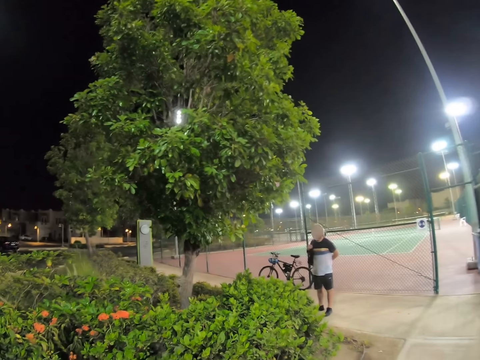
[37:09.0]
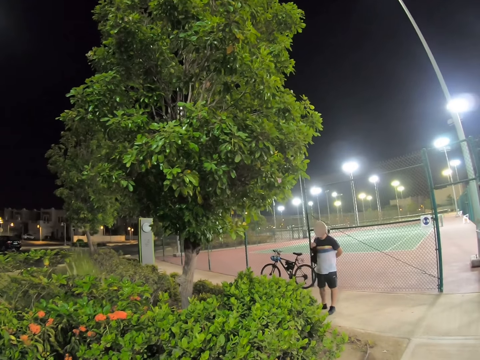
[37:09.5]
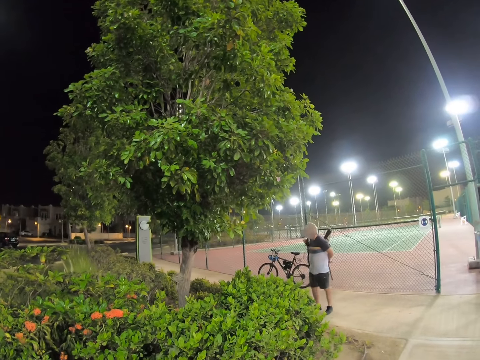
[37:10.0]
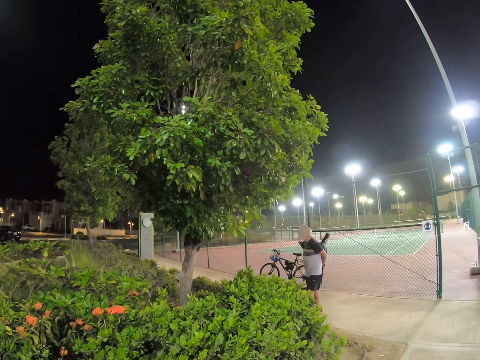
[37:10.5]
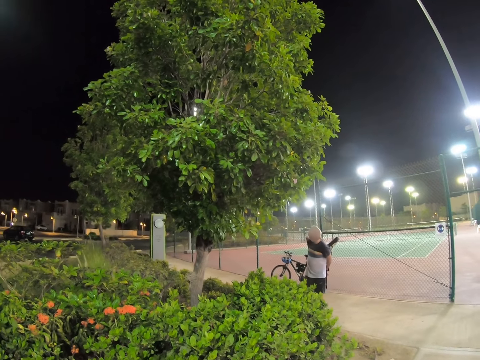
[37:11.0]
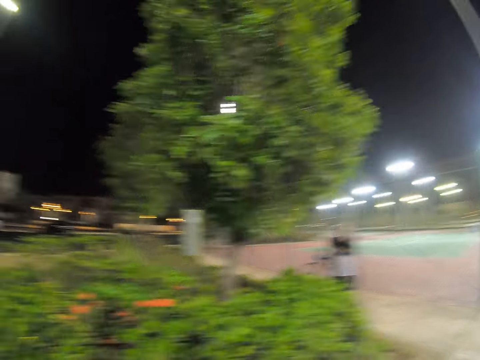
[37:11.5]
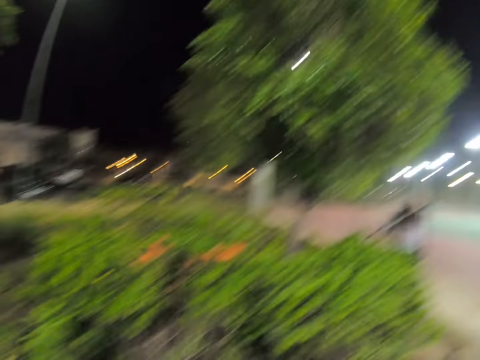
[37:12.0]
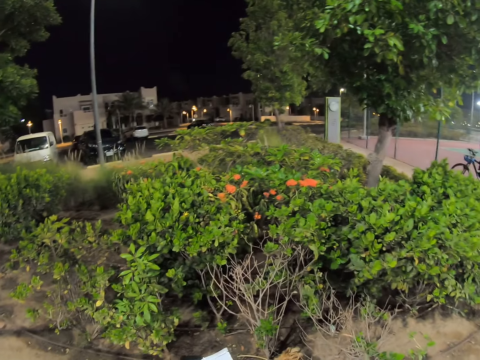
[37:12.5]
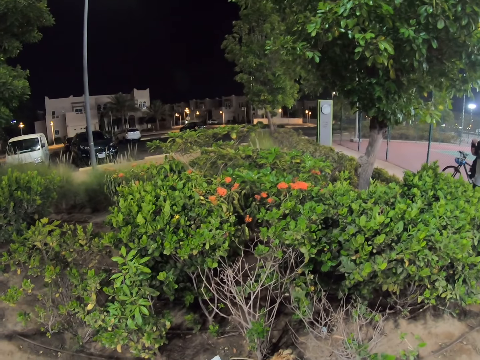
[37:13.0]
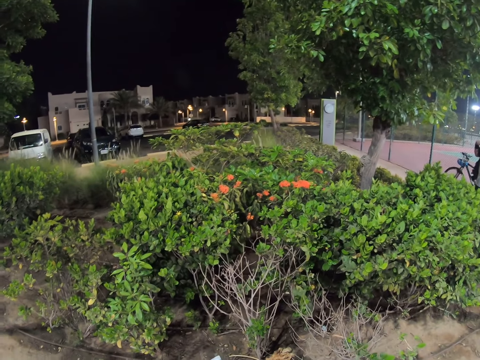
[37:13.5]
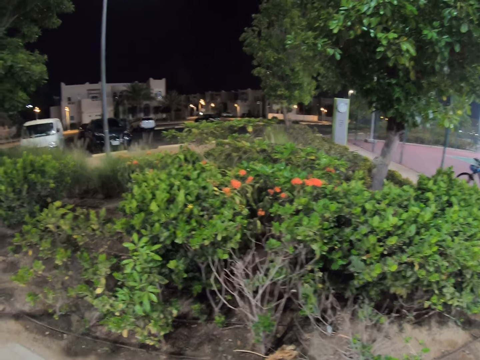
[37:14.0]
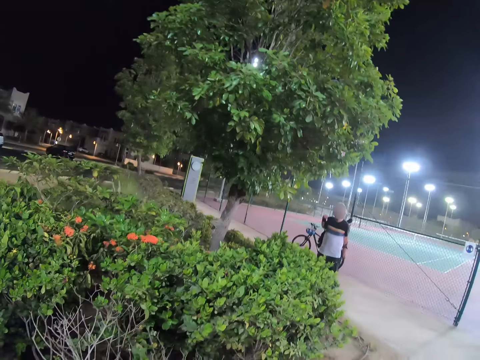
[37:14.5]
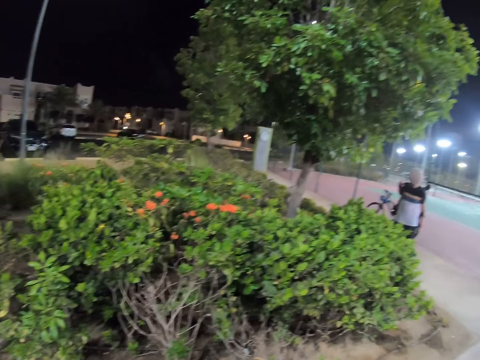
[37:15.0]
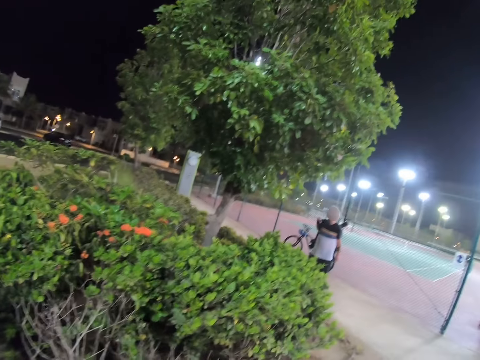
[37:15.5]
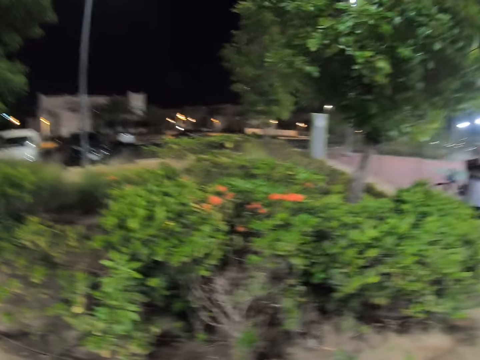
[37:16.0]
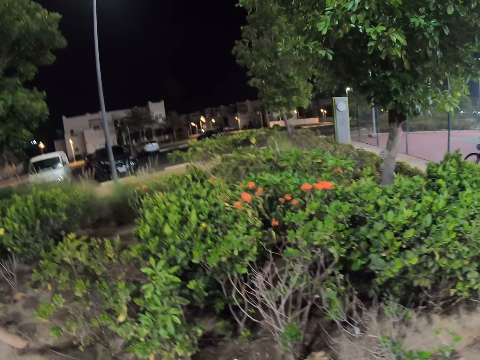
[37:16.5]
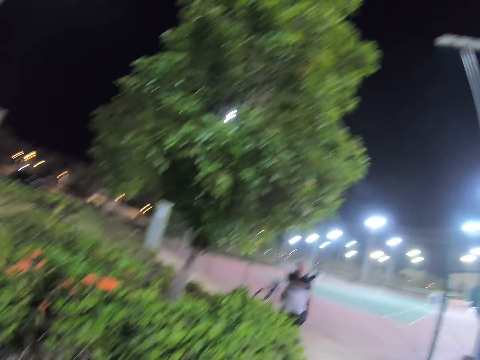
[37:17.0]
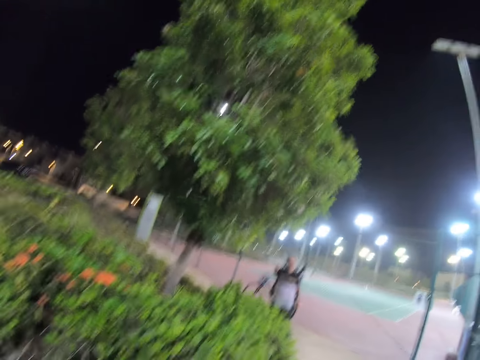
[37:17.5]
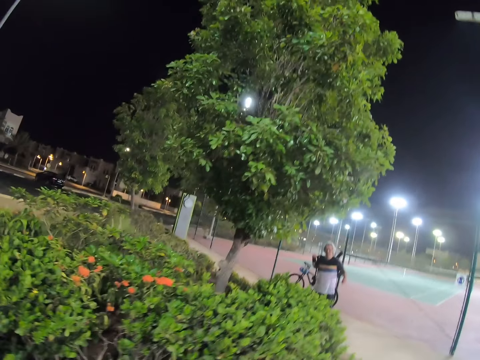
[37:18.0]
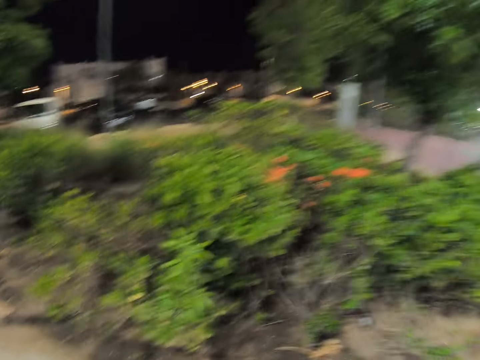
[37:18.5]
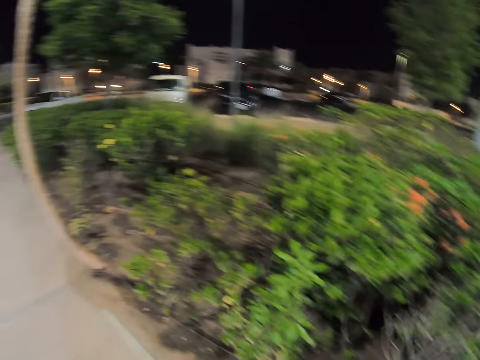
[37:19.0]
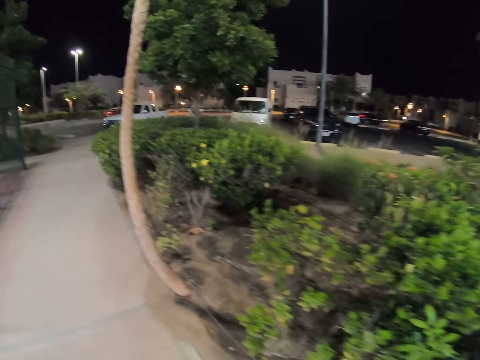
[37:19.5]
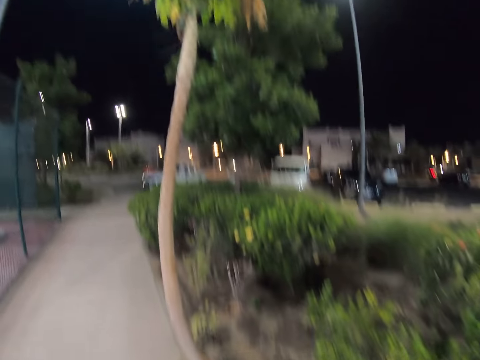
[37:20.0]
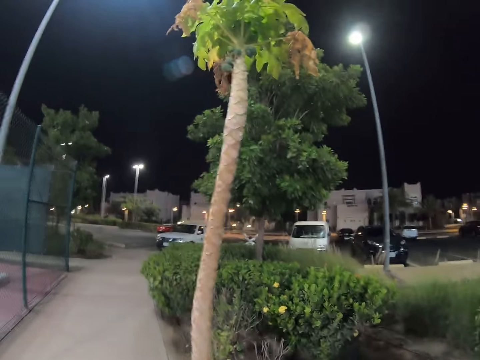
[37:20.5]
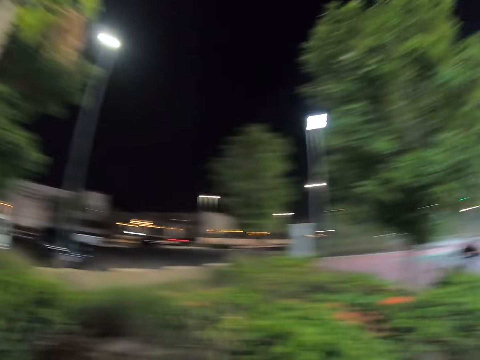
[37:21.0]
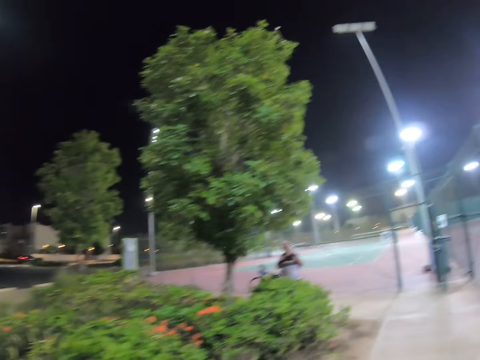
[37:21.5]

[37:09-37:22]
A man turns right. The man carries a bag. The man touches the bag he is carrying.

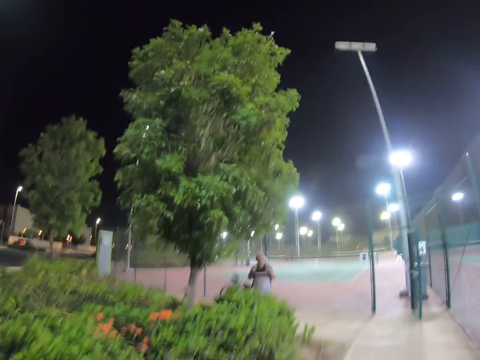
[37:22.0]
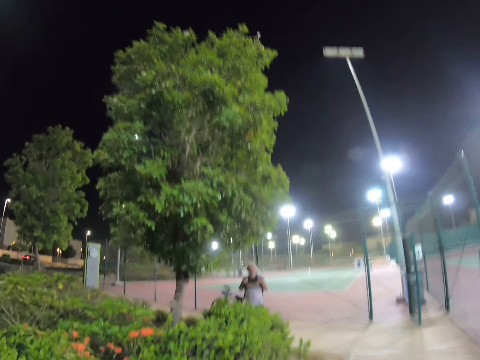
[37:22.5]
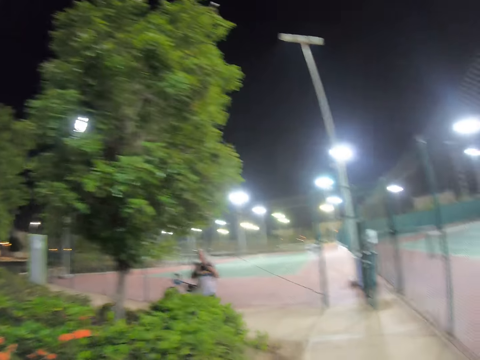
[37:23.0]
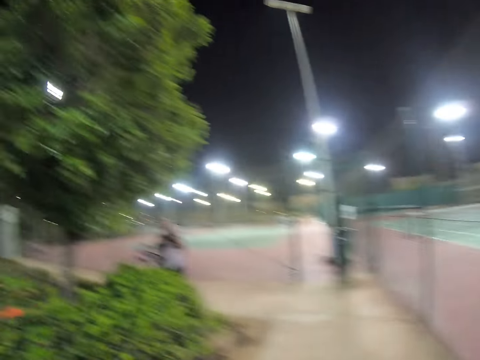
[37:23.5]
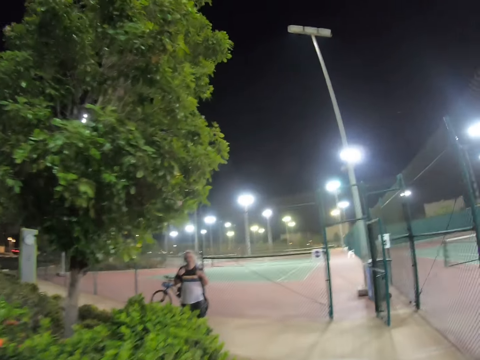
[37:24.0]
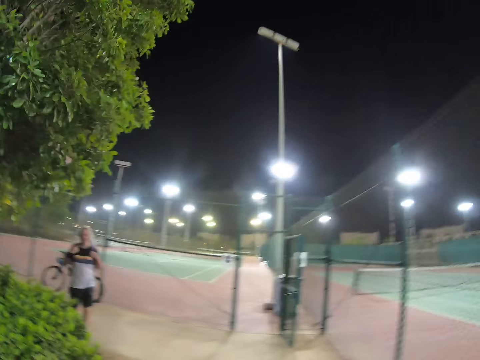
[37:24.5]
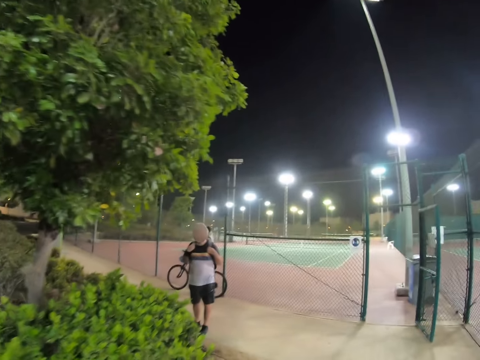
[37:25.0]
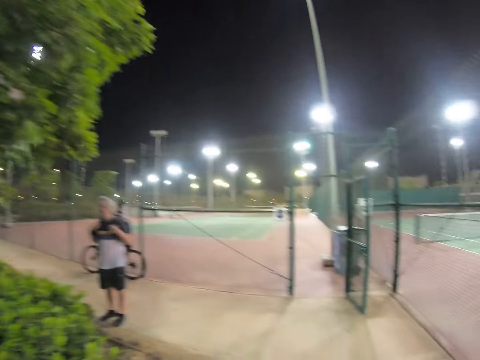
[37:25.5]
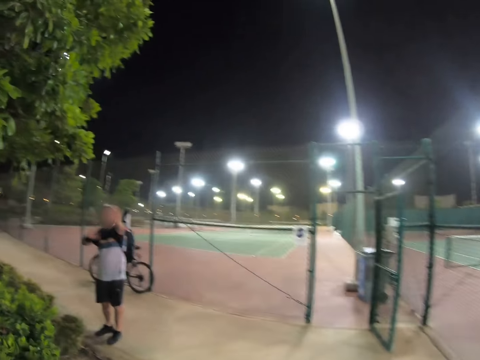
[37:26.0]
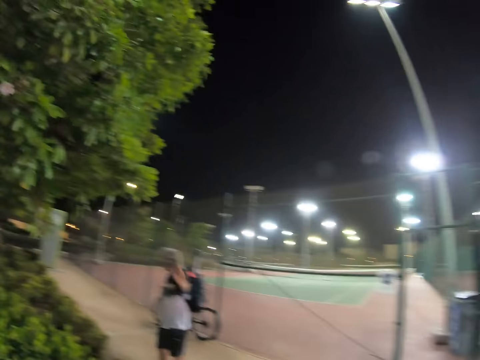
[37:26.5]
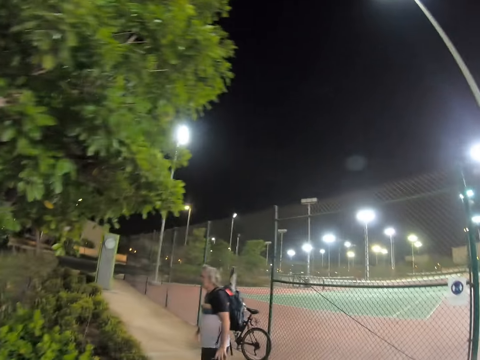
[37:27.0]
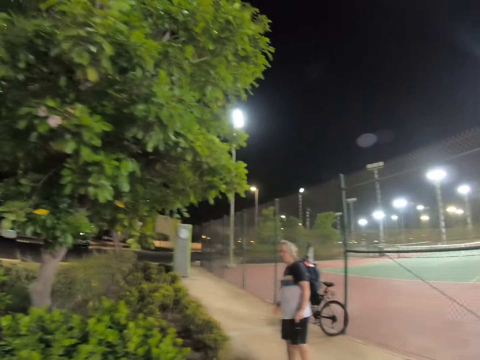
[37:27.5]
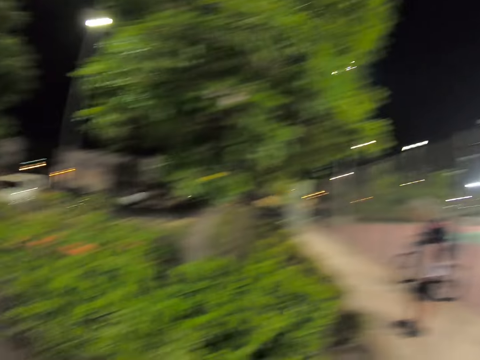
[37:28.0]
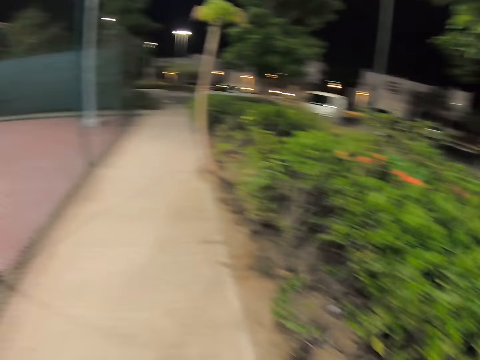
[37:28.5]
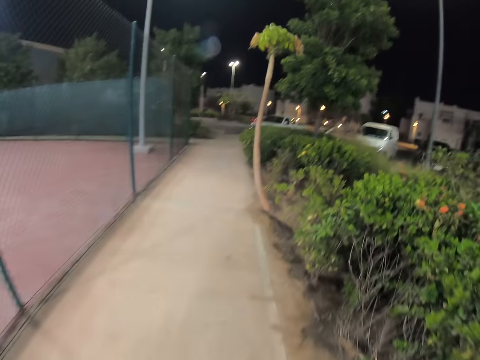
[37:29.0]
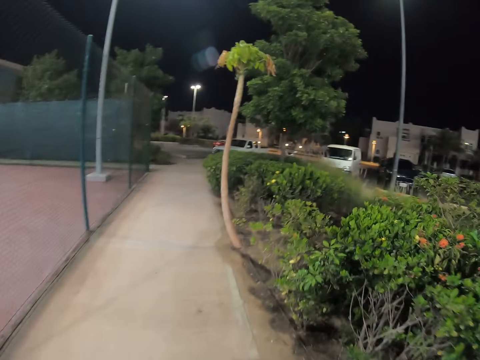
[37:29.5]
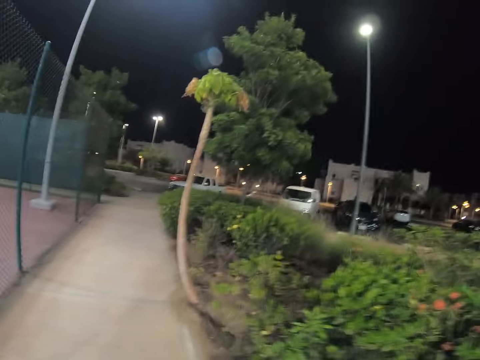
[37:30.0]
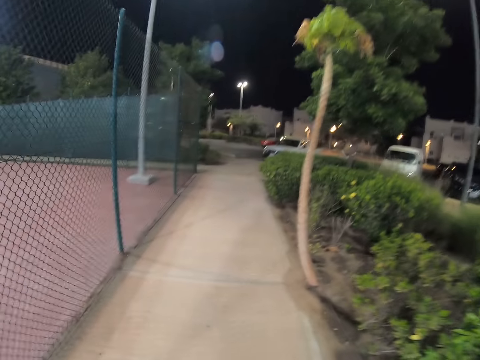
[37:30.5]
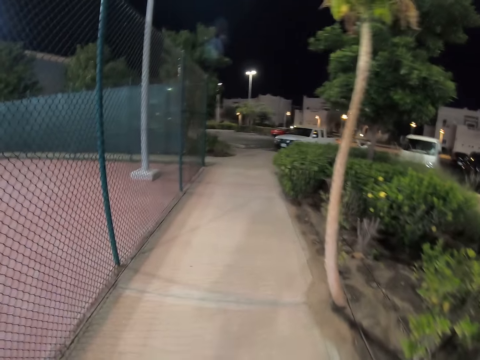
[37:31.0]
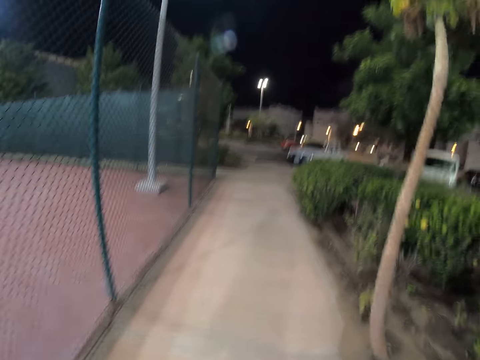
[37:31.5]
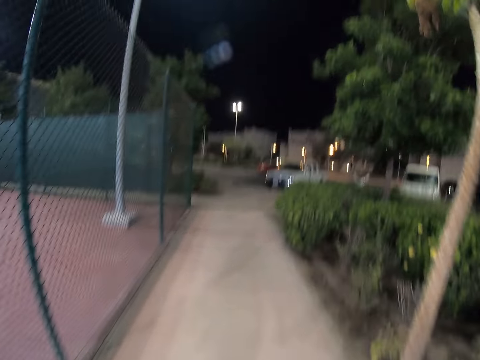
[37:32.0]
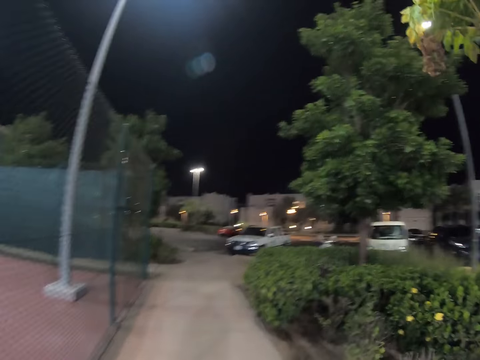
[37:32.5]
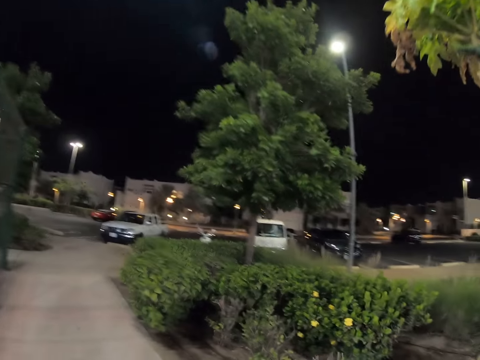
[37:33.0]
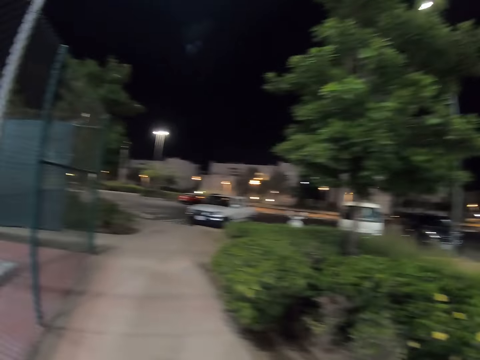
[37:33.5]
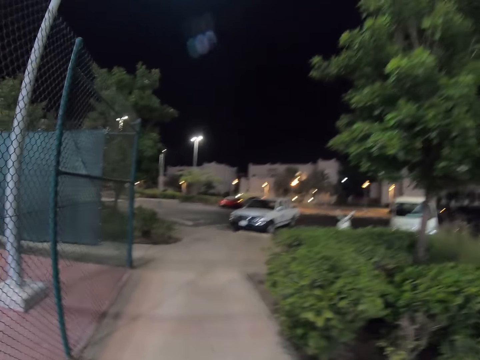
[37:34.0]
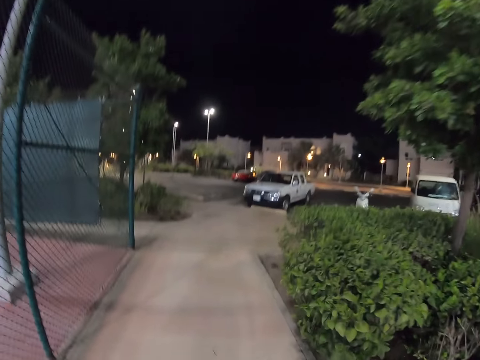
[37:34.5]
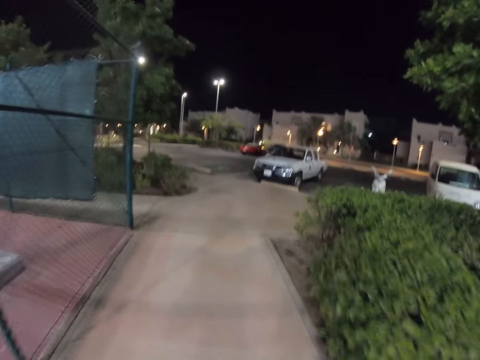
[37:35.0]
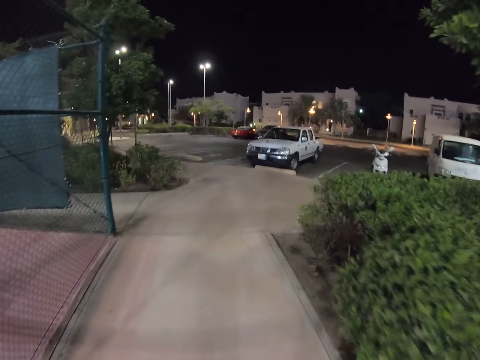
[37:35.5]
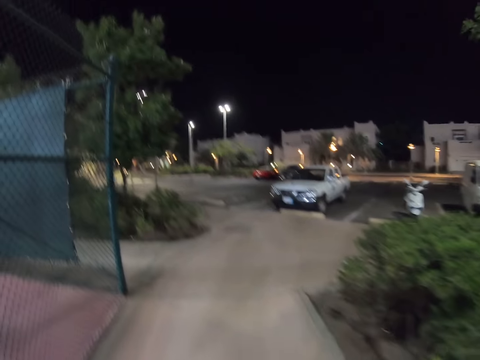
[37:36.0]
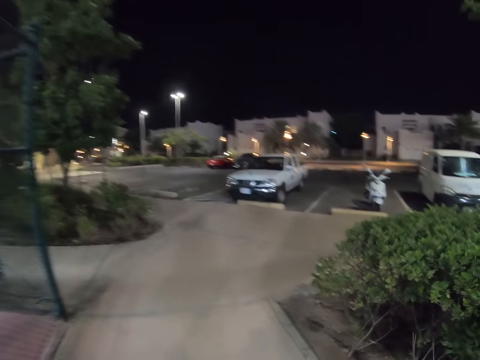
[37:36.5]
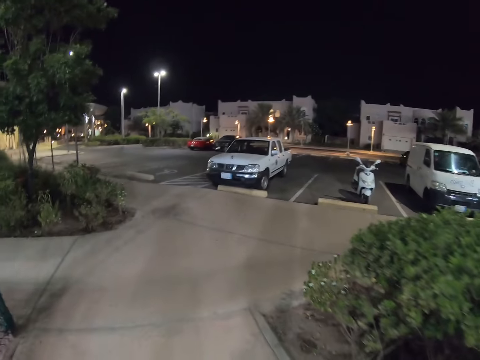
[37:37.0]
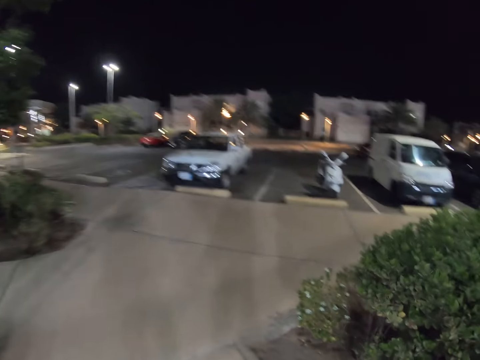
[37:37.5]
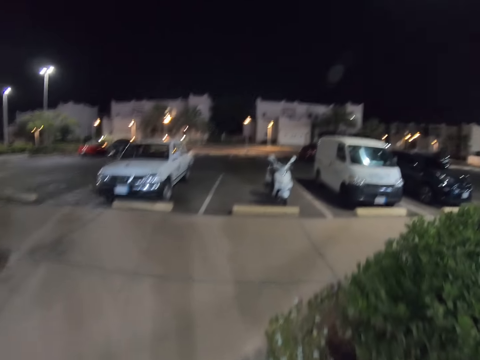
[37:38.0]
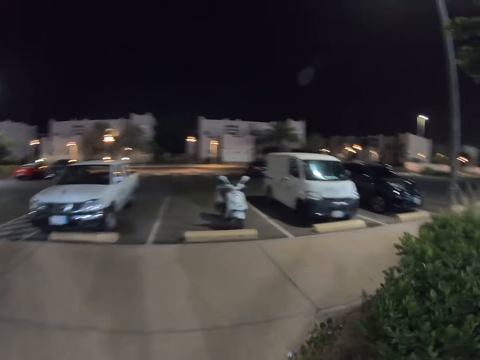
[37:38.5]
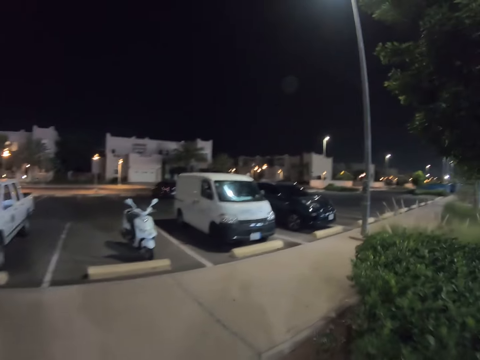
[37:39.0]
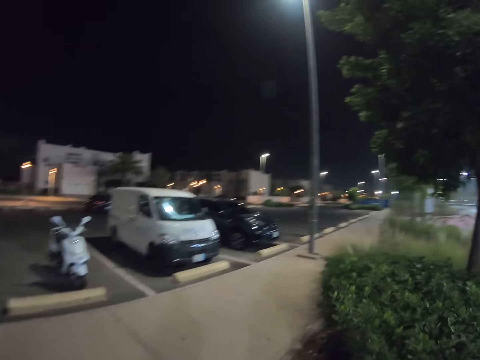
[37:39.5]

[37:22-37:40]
The camera wearer walks. They talk with a man. The man stands. The man shows his hands. The camera wearer walks.
